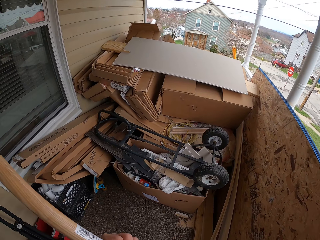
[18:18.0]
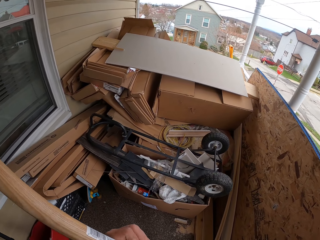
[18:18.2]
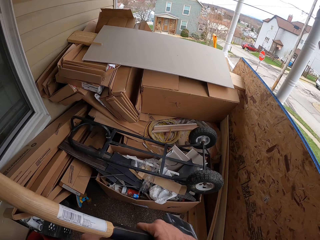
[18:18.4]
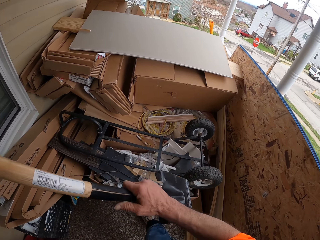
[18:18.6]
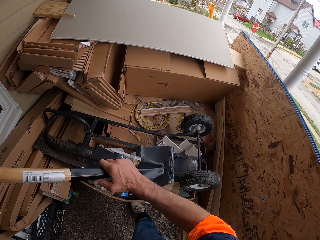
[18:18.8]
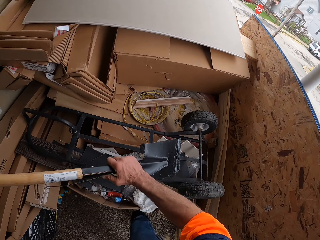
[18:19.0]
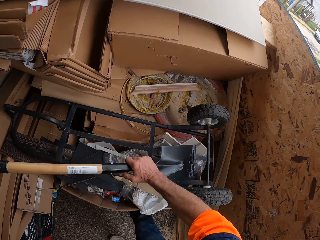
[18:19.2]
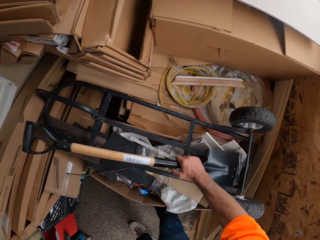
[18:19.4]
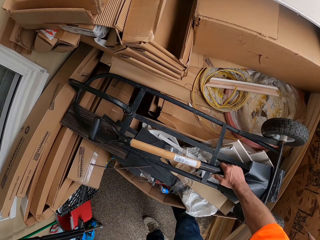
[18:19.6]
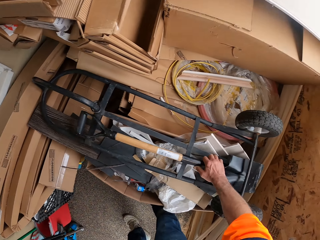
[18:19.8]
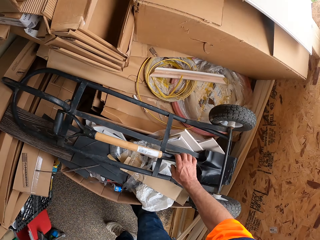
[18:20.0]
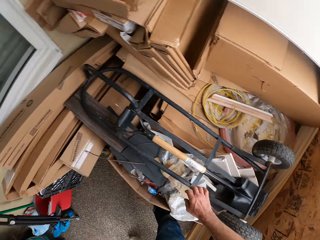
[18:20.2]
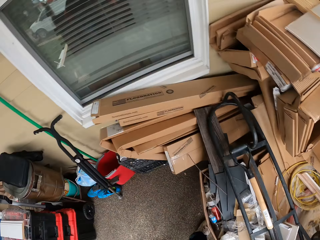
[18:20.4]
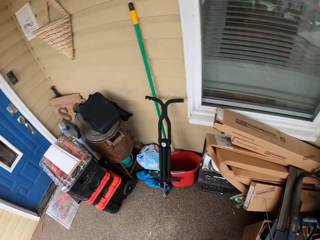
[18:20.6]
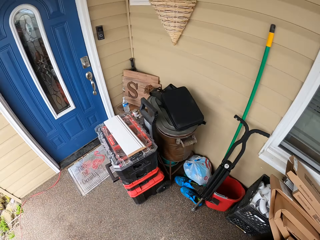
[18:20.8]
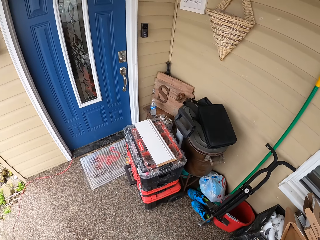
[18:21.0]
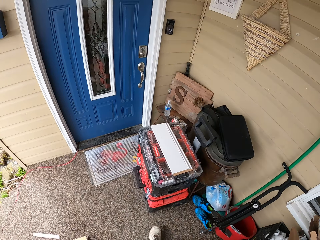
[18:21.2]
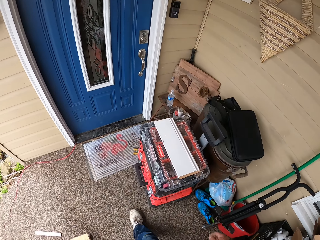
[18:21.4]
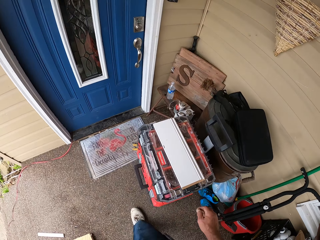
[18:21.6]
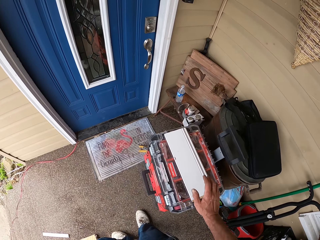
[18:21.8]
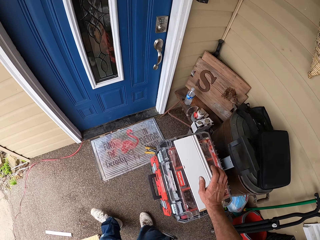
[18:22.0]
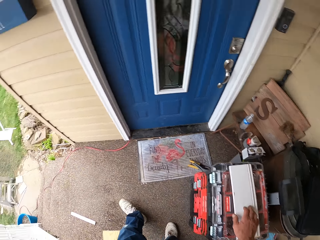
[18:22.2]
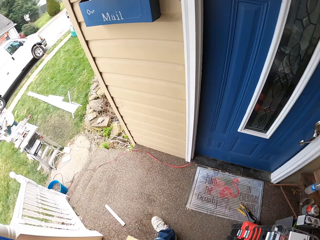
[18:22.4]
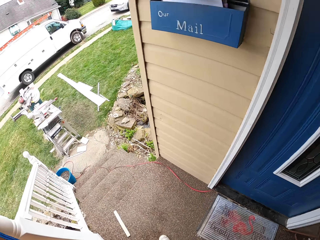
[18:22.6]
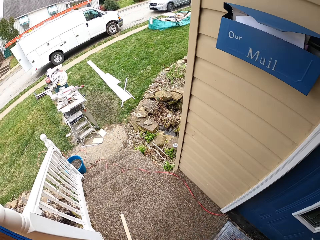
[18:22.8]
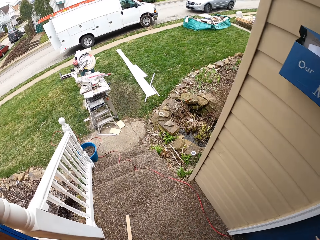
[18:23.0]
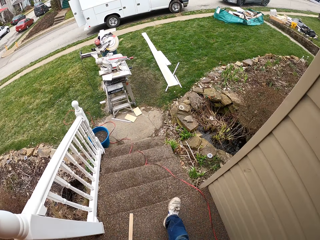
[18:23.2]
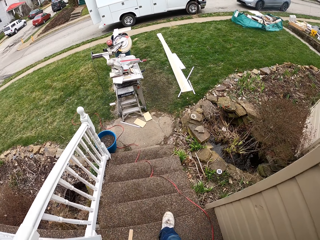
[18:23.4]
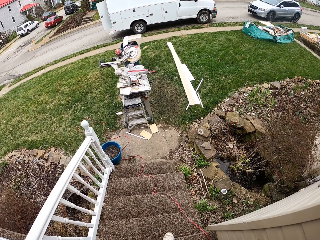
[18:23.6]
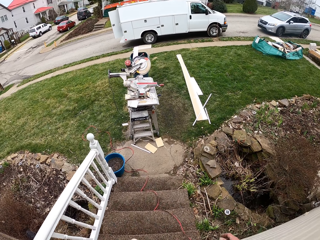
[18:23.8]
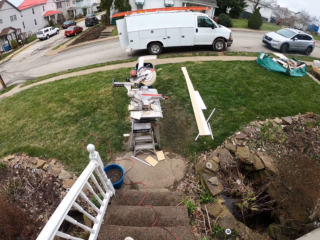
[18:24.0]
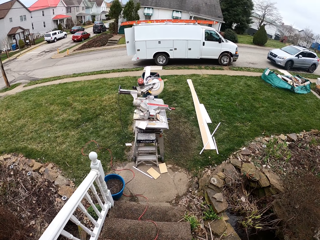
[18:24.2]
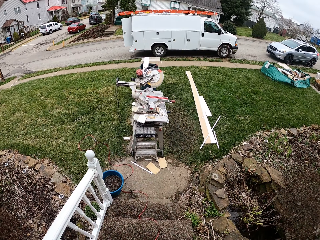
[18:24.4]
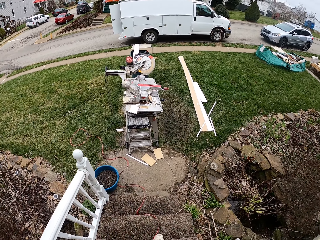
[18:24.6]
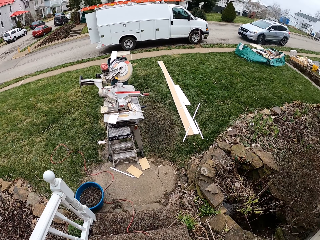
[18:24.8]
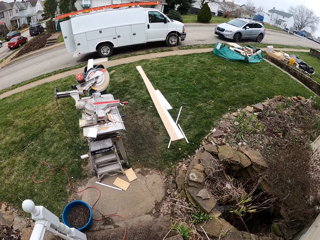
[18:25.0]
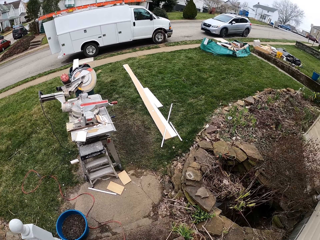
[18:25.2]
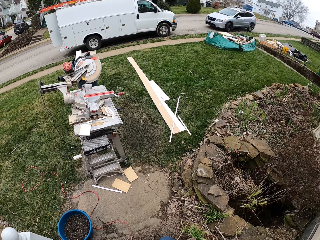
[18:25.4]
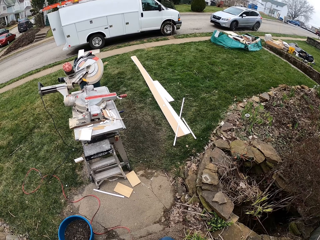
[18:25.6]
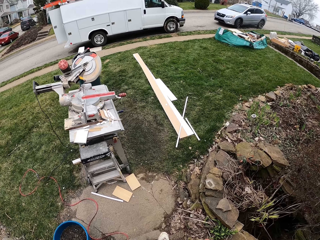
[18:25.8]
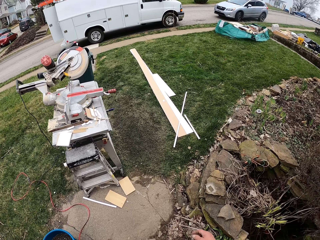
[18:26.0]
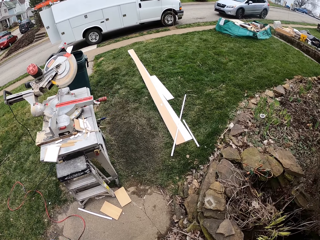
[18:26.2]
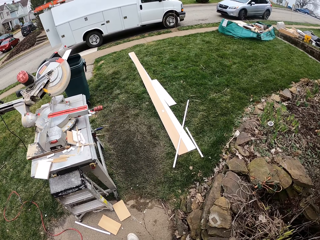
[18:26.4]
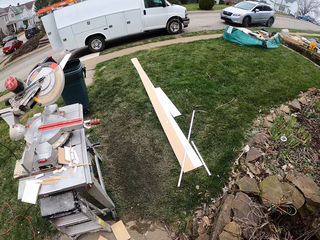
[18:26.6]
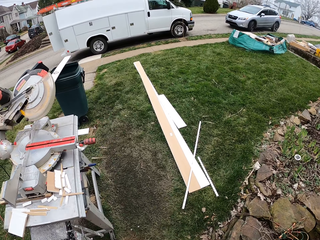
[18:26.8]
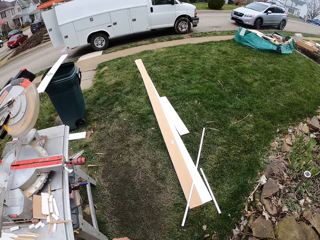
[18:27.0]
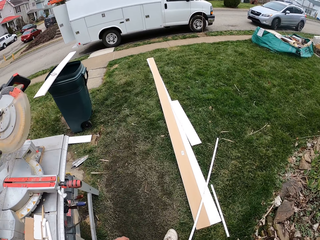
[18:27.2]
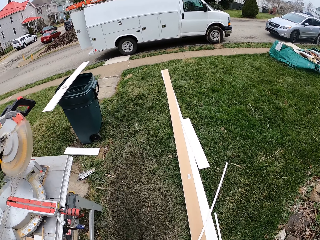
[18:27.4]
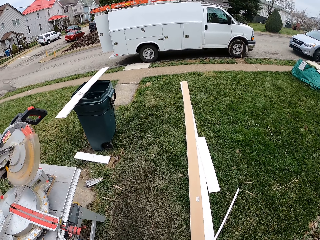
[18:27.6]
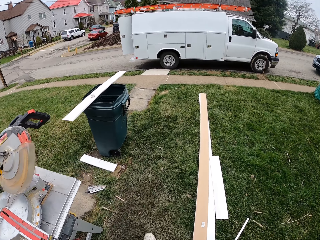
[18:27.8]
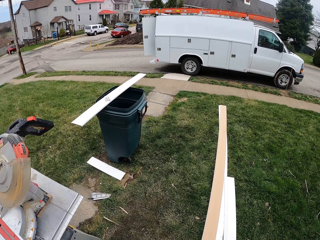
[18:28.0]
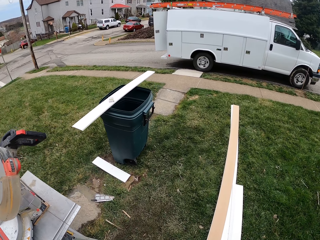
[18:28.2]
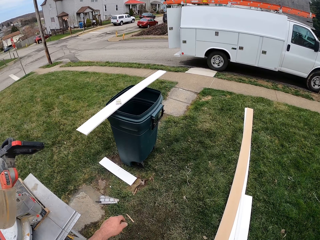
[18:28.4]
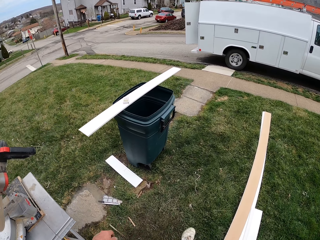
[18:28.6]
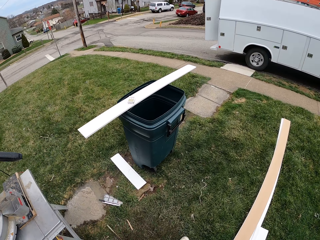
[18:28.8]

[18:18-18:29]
The camera wearer drops the shovel on top of a sack truck with his right hand. He walks. He walks out on the stairs.

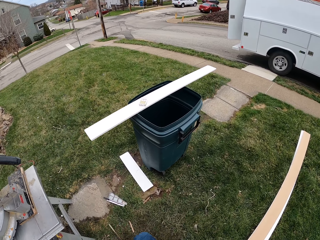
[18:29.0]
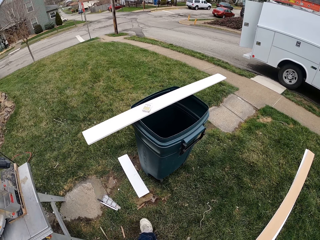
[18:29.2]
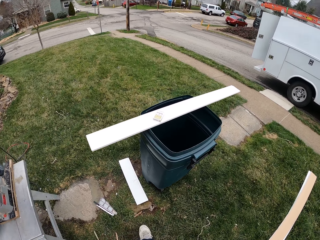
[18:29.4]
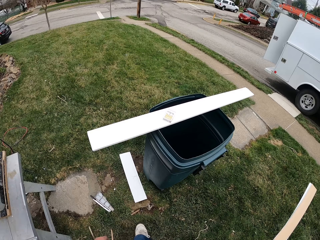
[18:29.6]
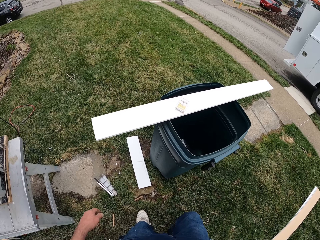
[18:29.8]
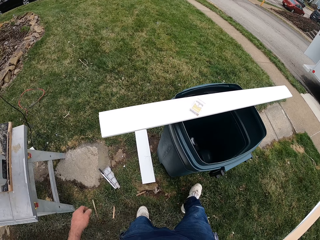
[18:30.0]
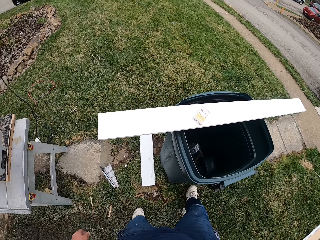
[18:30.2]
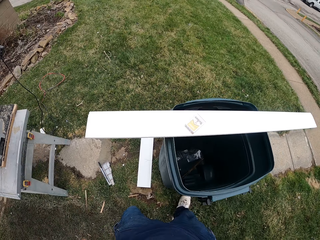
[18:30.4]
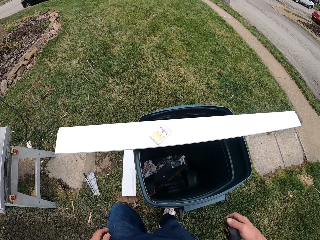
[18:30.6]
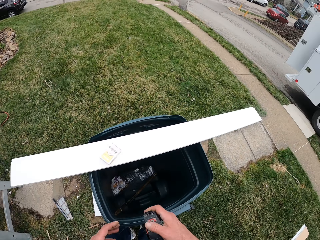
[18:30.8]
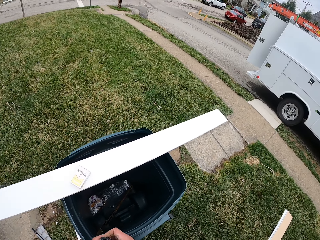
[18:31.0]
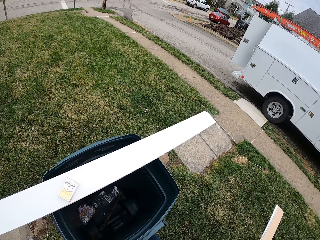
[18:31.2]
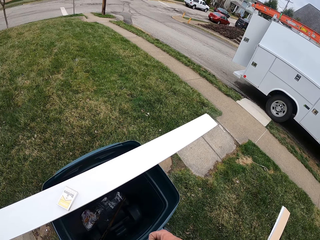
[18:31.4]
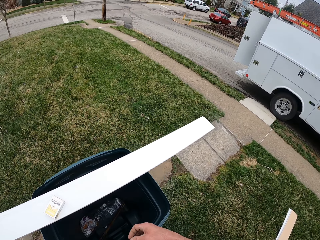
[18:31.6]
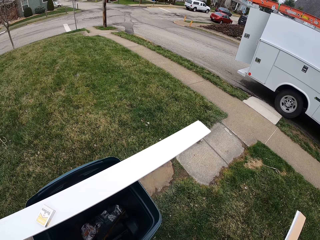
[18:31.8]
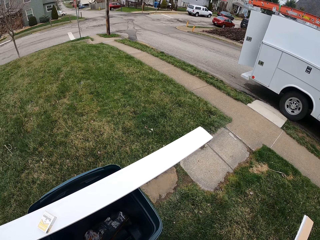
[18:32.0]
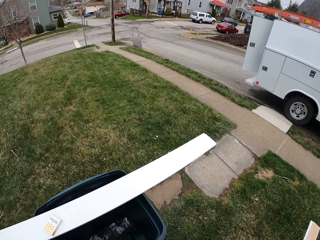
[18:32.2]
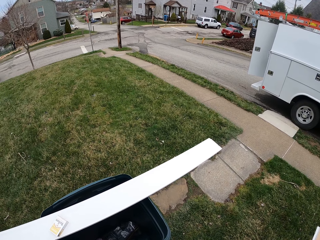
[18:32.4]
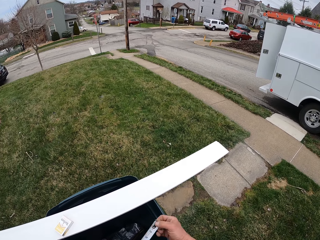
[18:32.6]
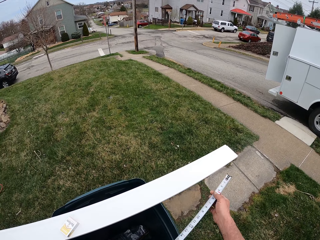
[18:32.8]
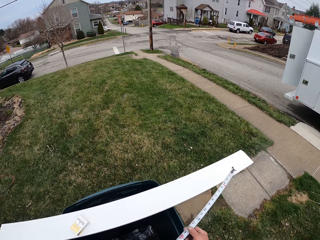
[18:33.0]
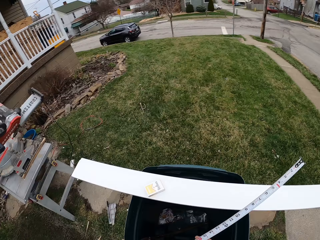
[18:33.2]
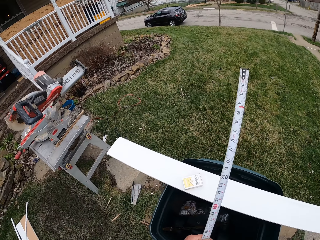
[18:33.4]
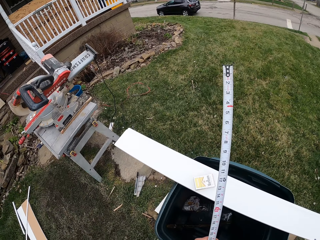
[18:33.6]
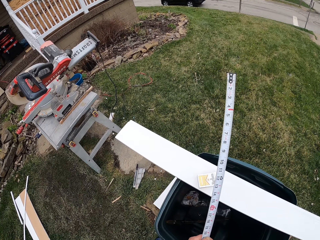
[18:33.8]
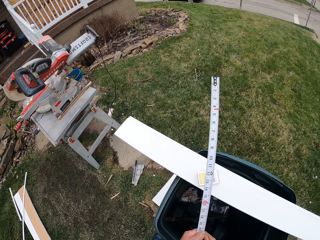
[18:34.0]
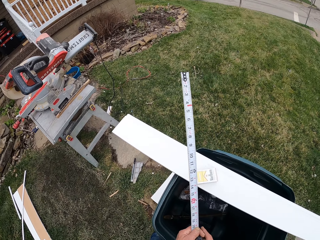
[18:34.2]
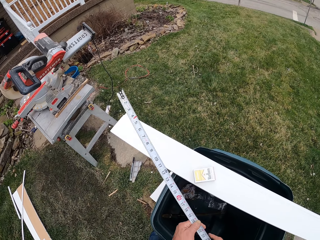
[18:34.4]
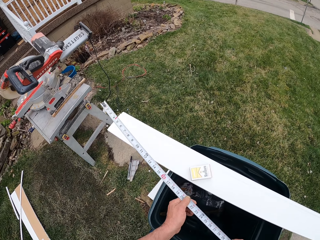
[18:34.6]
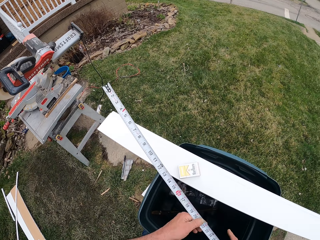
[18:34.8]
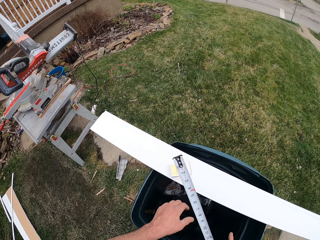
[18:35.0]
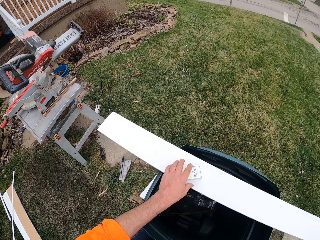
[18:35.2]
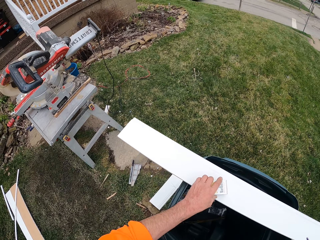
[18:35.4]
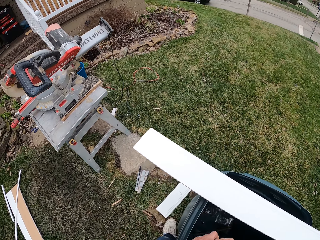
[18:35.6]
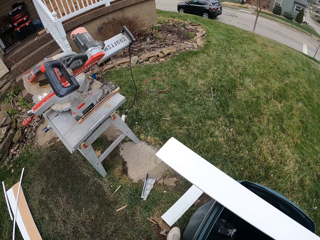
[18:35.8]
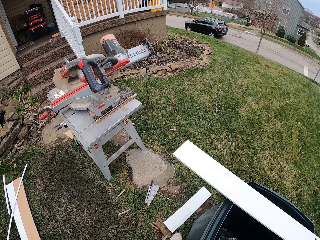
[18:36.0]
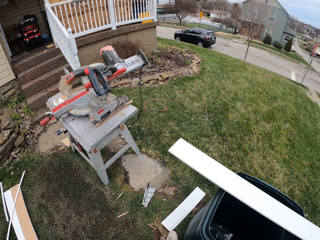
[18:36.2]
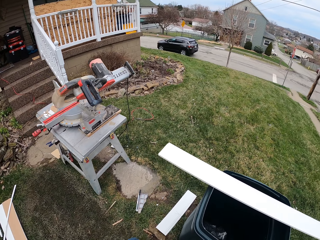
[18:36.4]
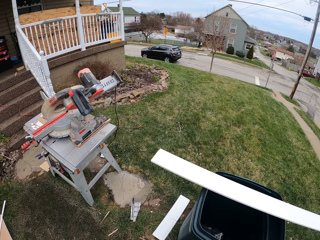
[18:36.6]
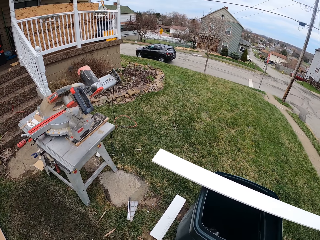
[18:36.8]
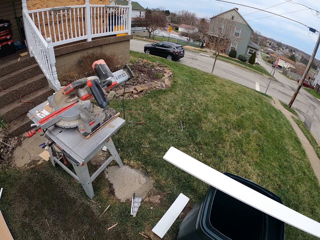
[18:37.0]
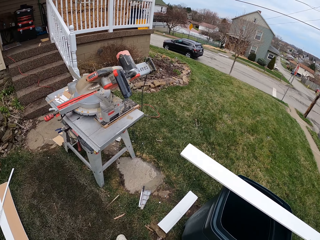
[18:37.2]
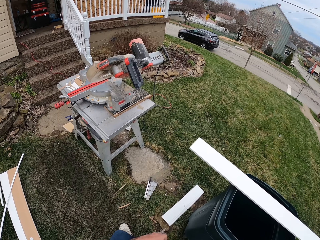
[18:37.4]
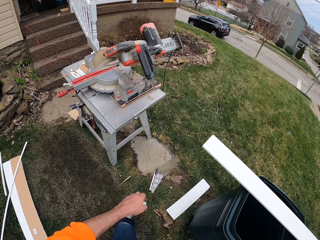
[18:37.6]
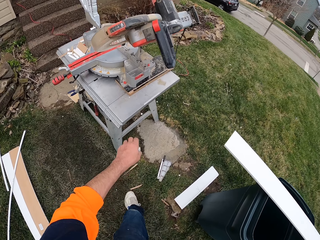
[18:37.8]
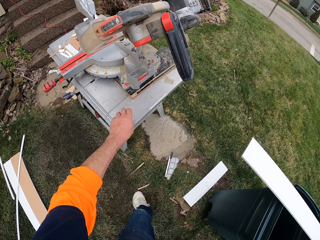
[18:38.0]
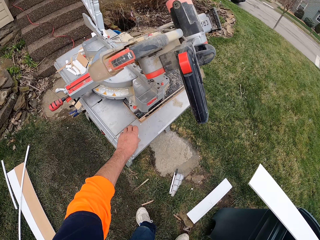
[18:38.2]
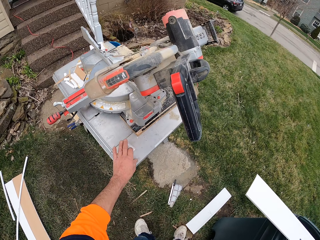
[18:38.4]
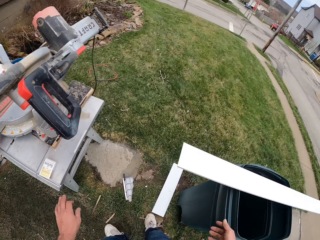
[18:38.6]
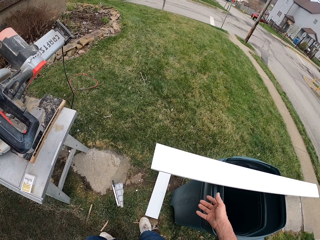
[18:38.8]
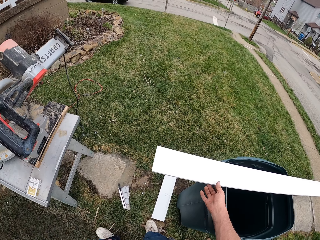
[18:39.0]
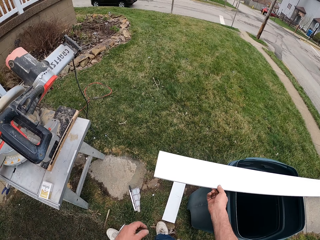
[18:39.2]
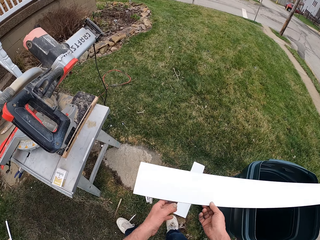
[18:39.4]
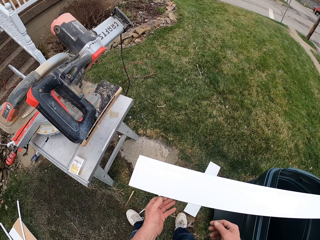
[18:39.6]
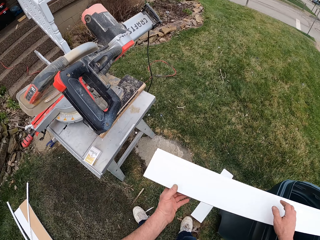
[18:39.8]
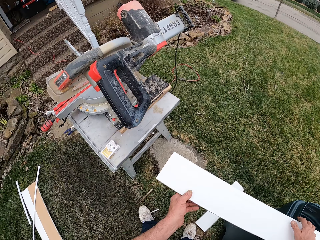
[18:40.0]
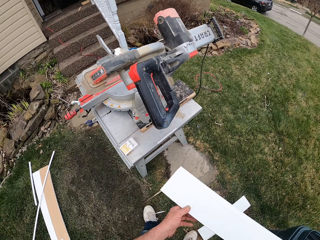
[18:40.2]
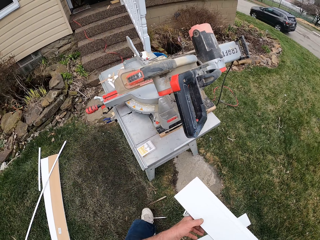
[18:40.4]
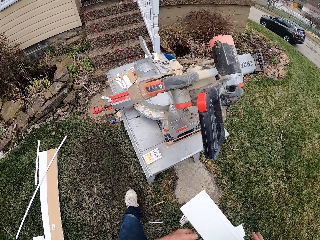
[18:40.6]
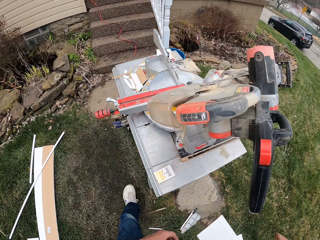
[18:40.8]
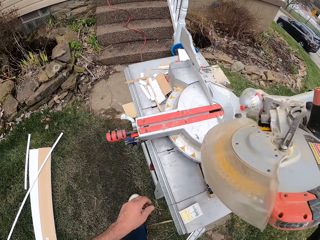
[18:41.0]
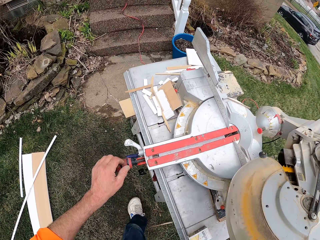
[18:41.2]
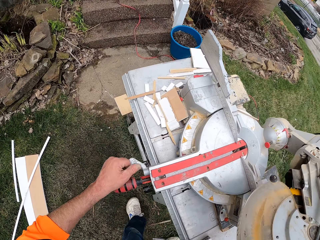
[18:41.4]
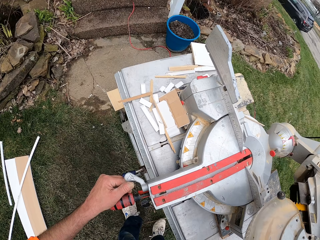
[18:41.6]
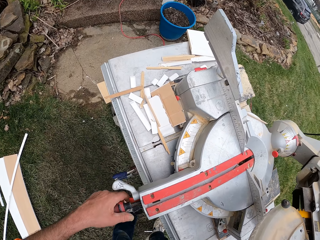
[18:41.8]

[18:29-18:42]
The camera wearer stands near a dustbin. He draws out a tape rule with his right hand. He rolls the tape measure. He picks up a pack of cigarettes from the top of a wood with his left hand. He drops the pack of cigarettes on a table with his left hand. He holds a timber. He adjusts the wood with both hands.
